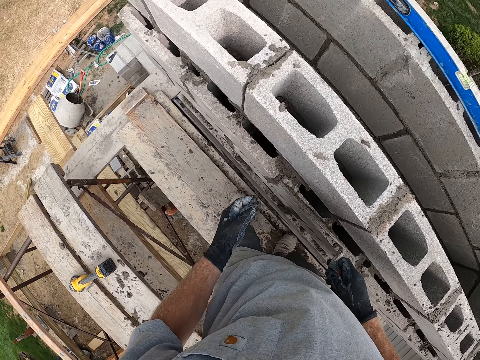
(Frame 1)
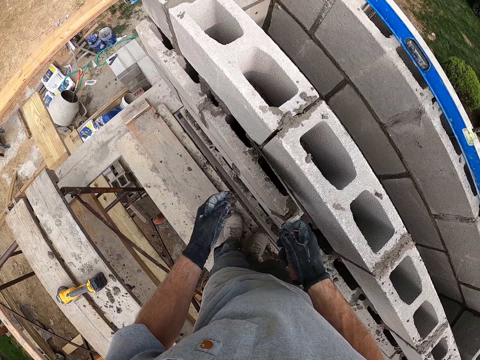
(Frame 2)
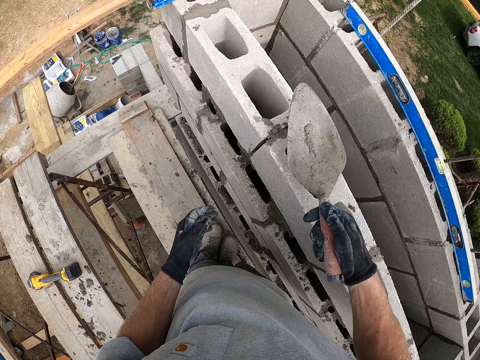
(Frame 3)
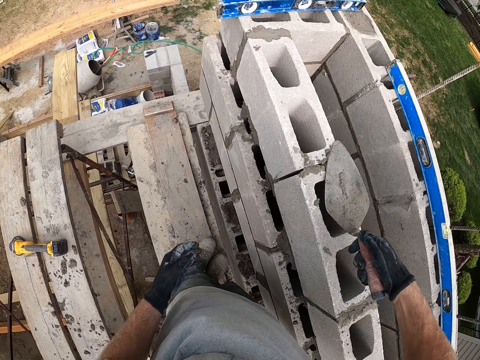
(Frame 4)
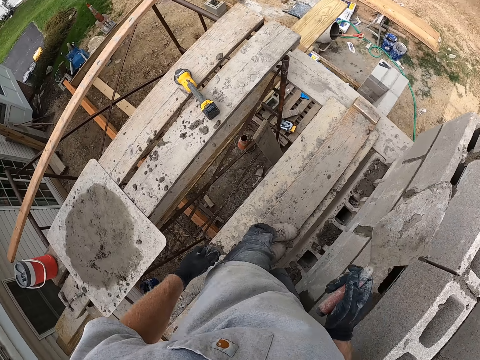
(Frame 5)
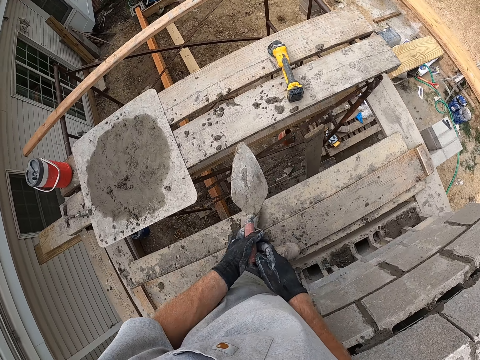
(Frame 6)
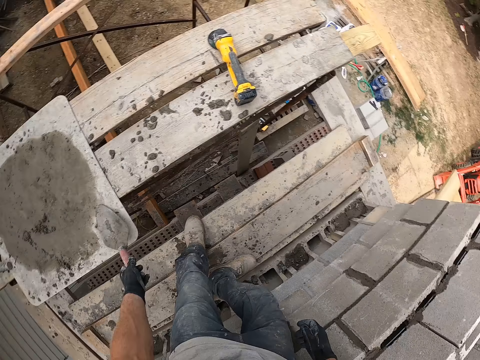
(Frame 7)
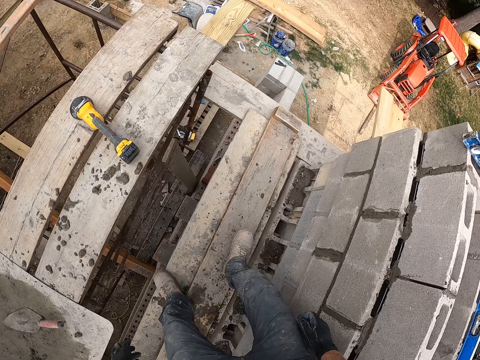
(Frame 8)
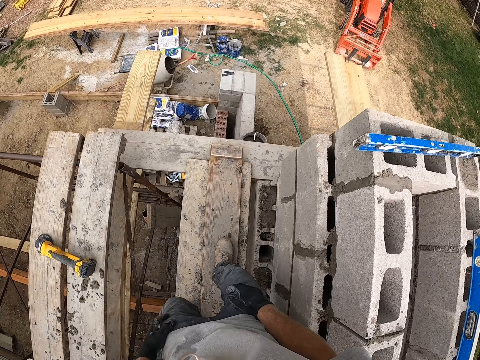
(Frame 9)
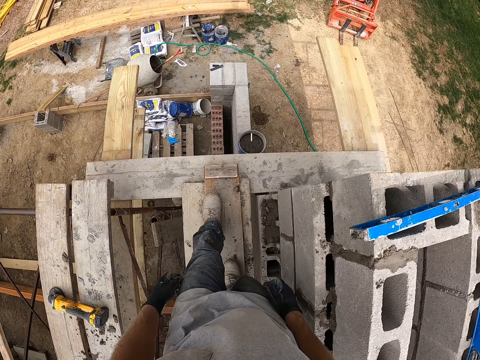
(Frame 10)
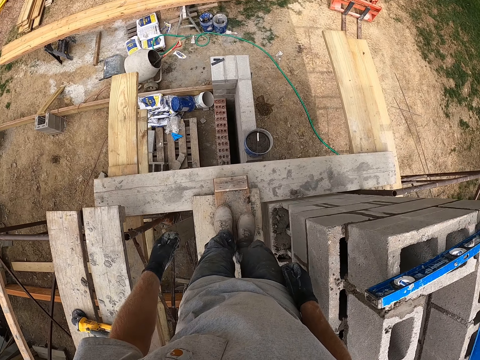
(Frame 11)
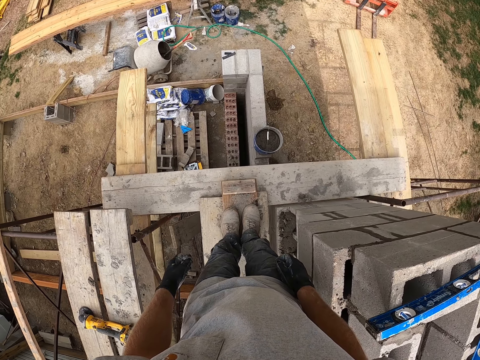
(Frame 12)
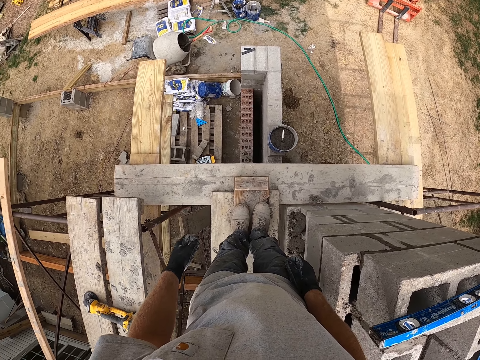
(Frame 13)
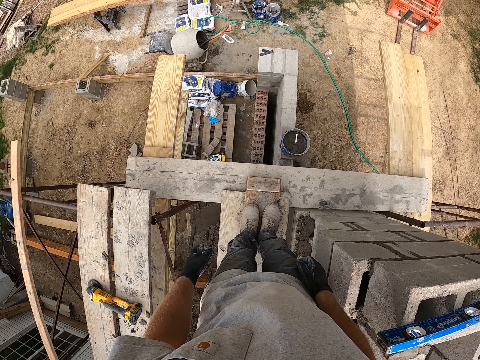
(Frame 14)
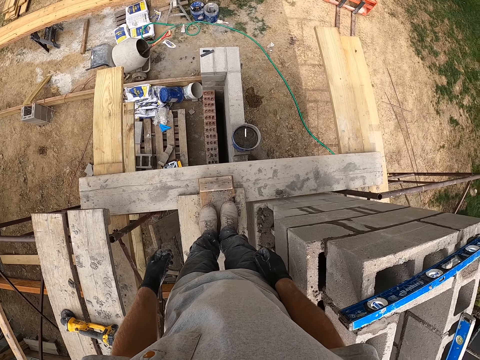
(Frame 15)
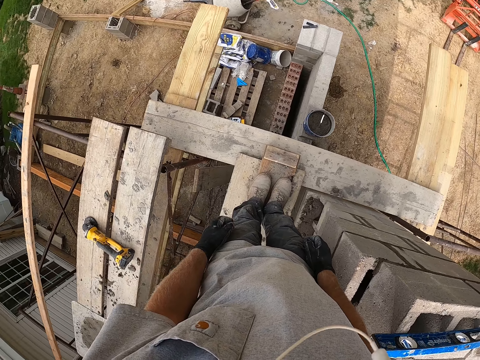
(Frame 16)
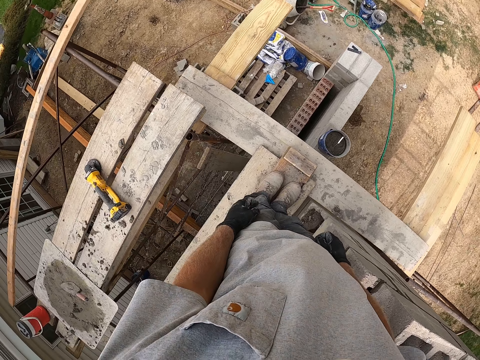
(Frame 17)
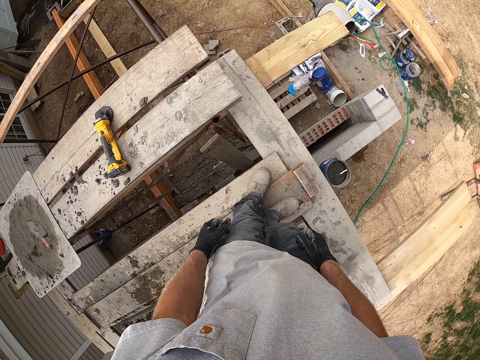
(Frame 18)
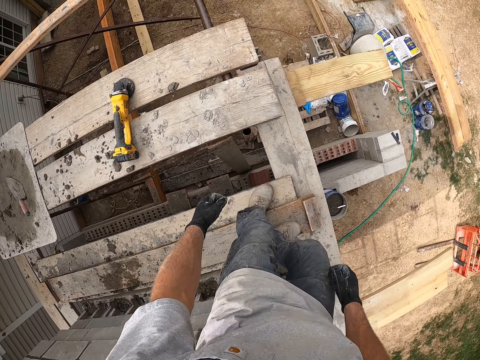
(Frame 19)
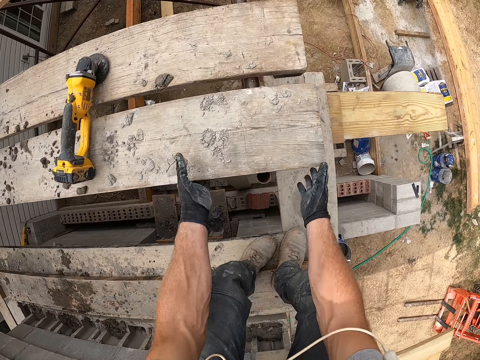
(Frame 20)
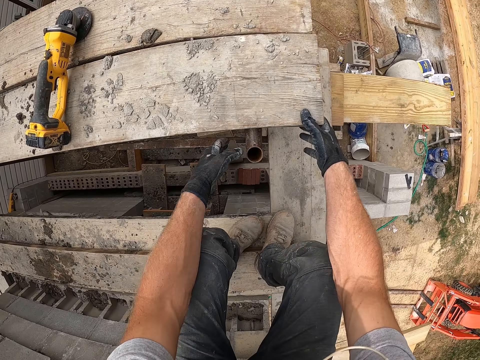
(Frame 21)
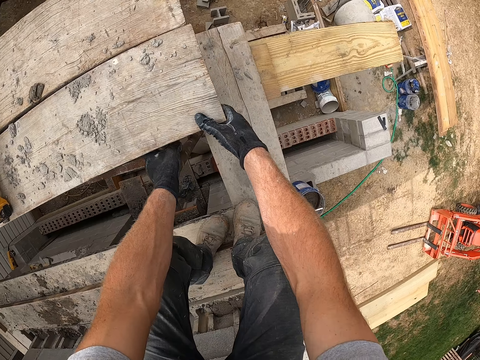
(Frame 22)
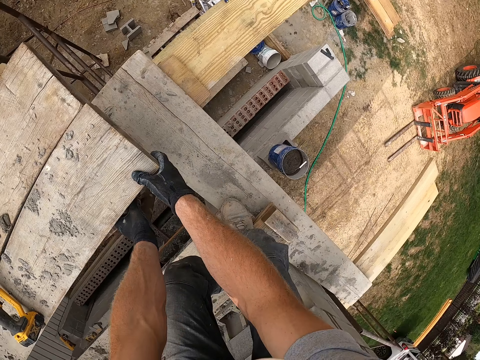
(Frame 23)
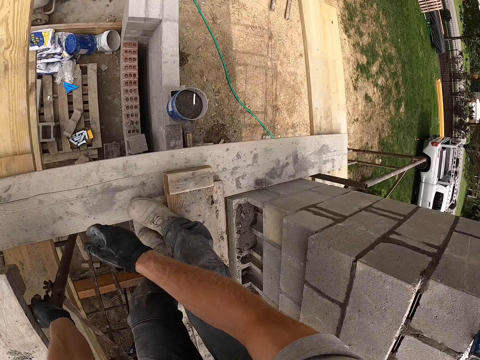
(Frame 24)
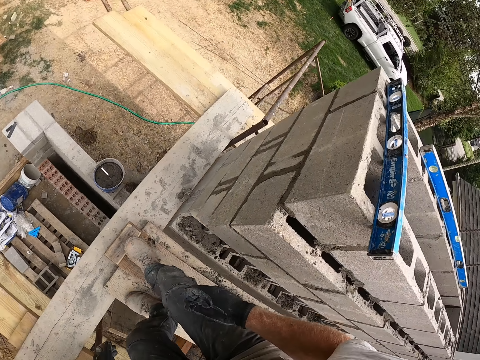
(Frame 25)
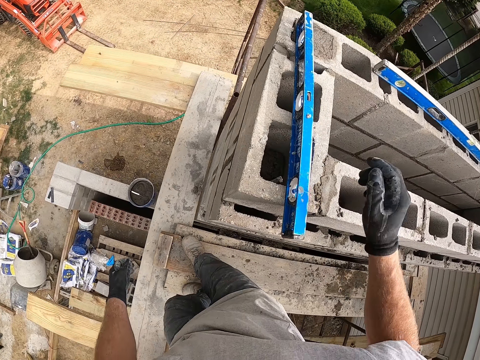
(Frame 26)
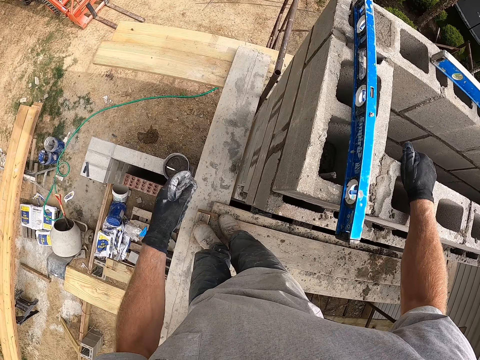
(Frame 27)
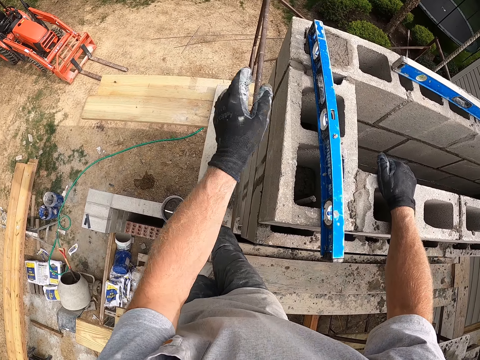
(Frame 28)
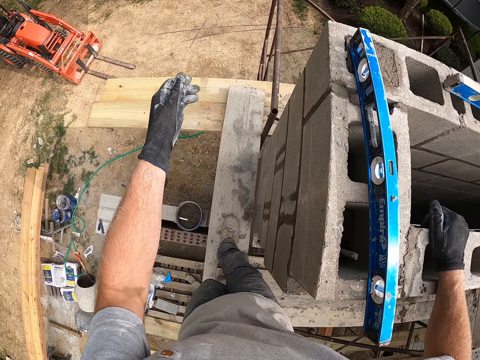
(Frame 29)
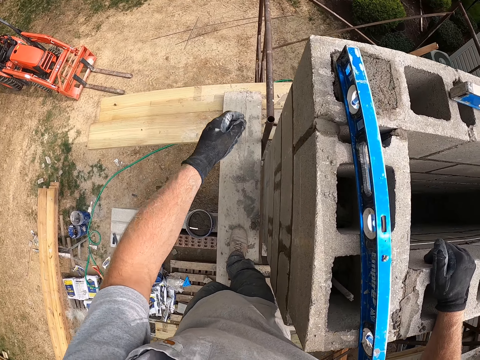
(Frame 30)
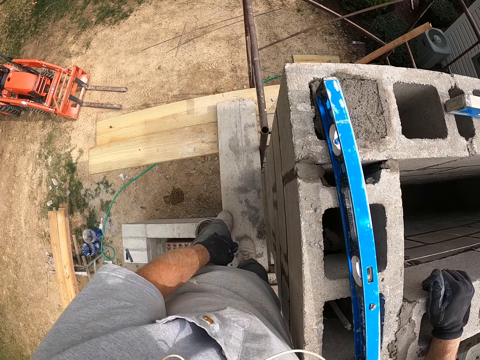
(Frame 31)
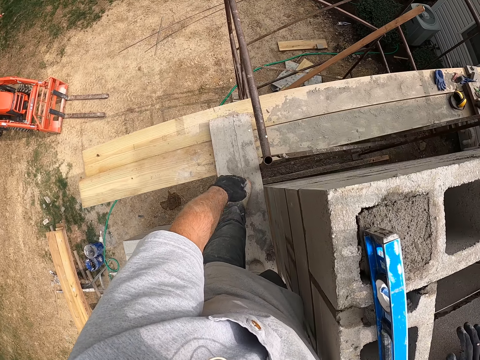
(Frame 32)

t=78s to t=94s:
The camera wearer drops the trowel on the wooden board. He walks on the scaffolding. He looks around. He adjusts the board and raises a plank. He adjusts the iron frame supporting the plank. He places his palm on a laid block. He walks on the scaffolding.

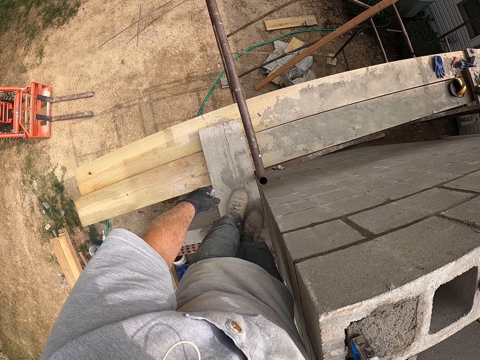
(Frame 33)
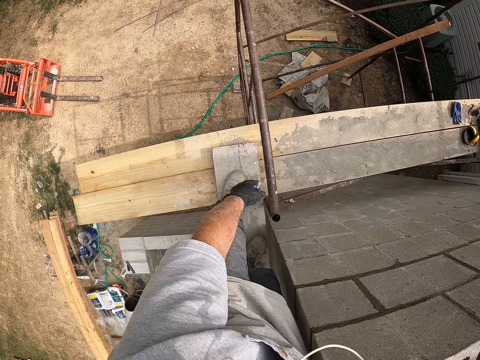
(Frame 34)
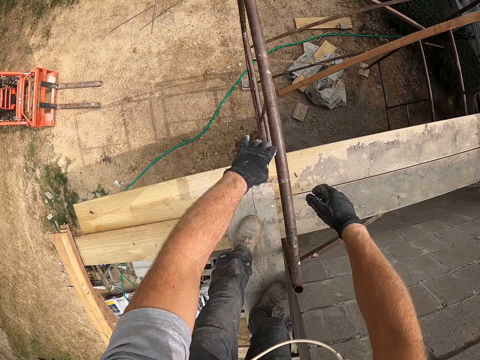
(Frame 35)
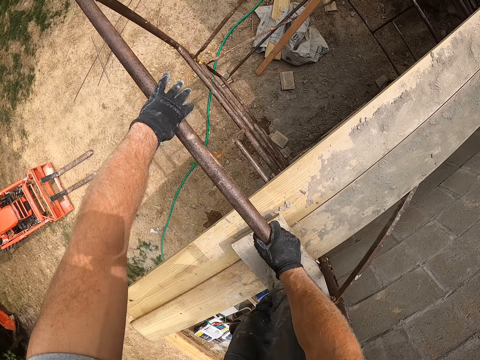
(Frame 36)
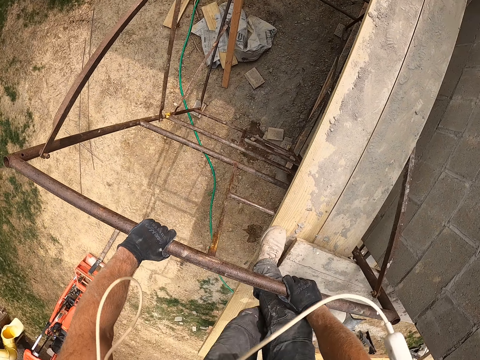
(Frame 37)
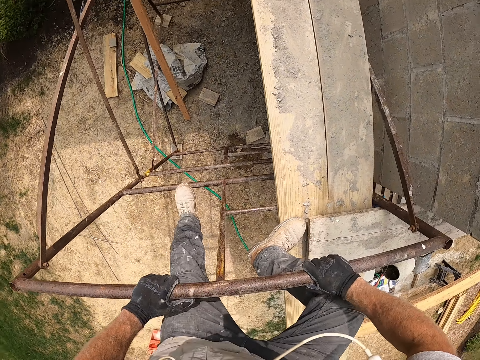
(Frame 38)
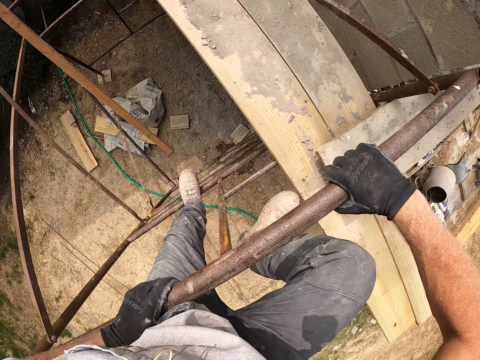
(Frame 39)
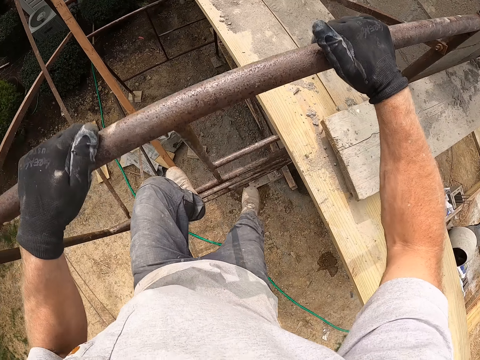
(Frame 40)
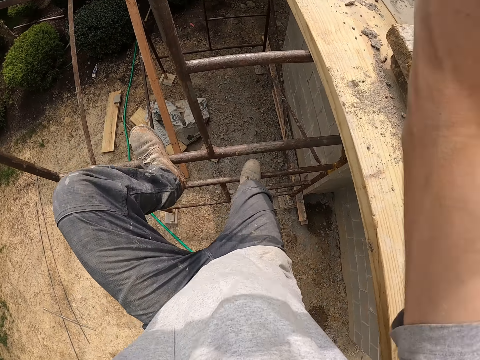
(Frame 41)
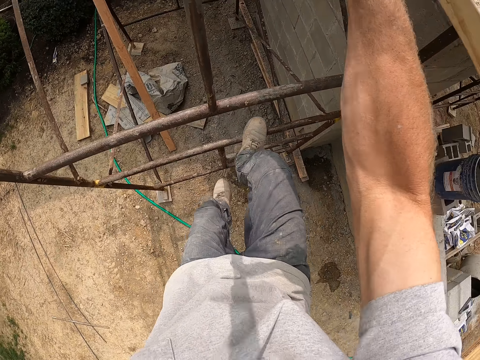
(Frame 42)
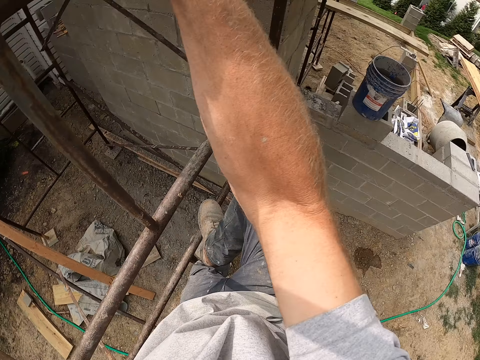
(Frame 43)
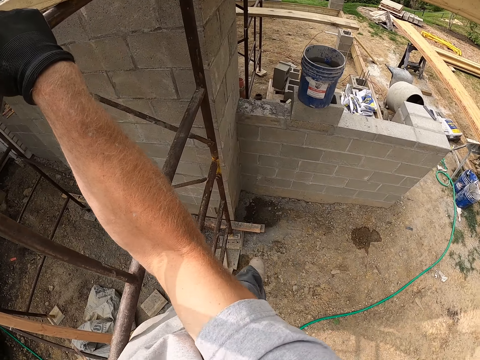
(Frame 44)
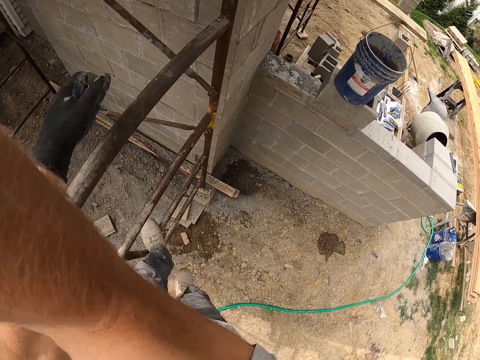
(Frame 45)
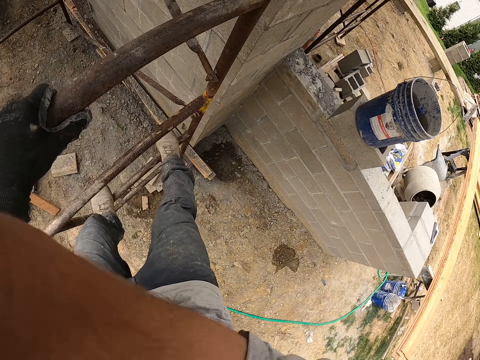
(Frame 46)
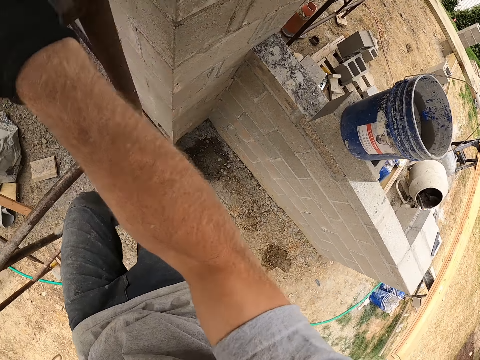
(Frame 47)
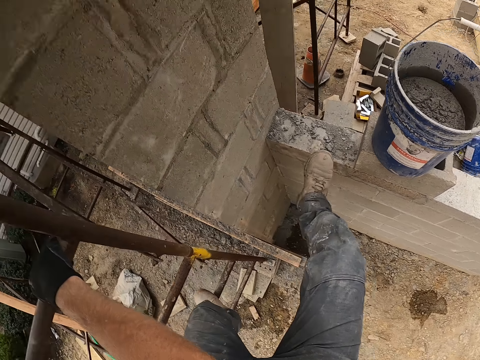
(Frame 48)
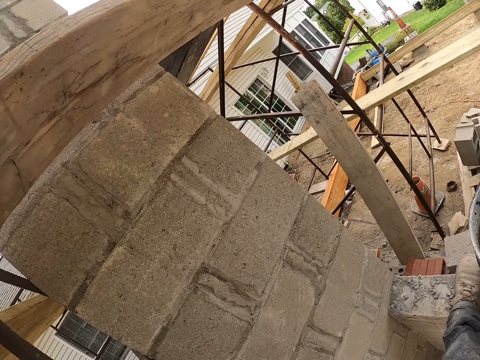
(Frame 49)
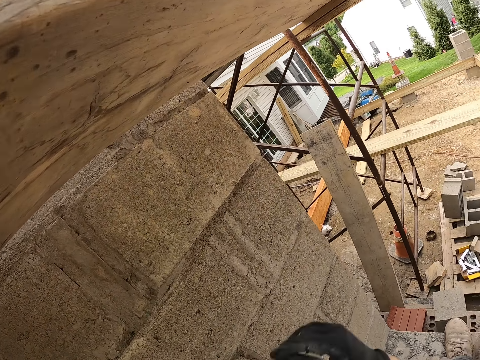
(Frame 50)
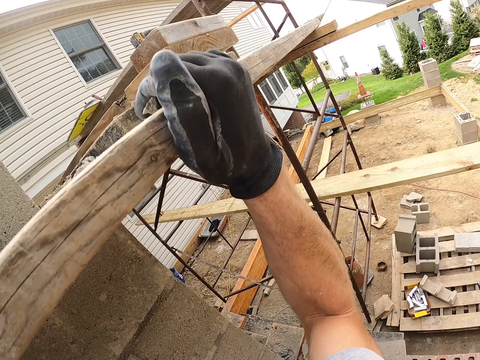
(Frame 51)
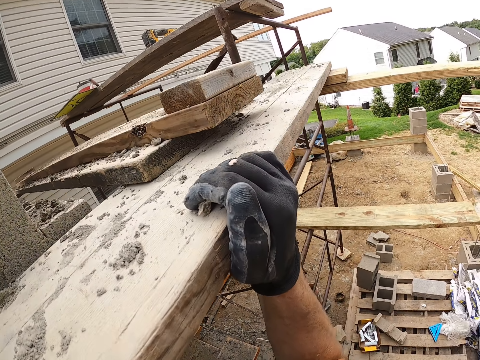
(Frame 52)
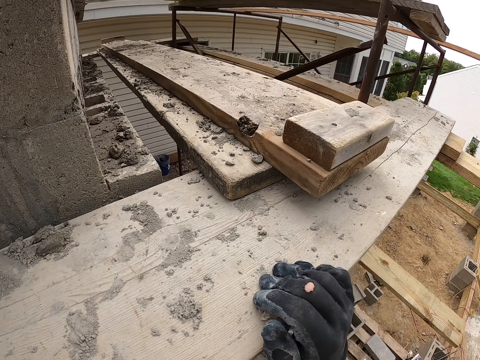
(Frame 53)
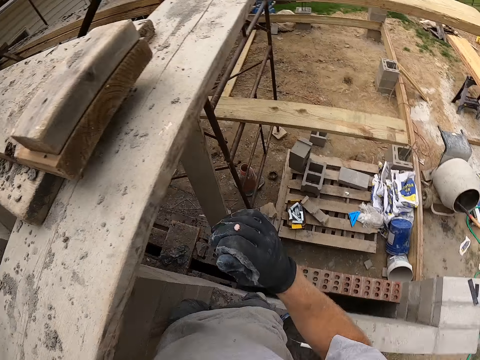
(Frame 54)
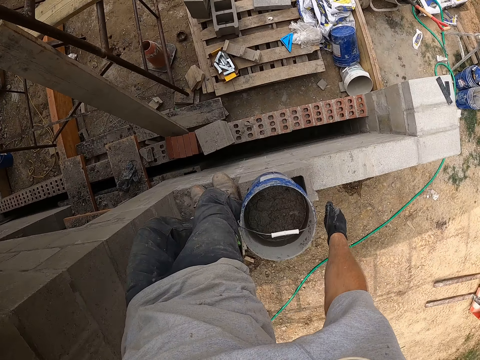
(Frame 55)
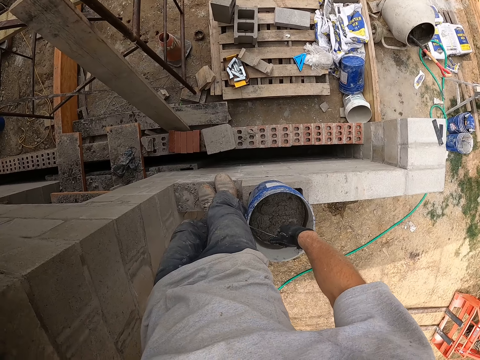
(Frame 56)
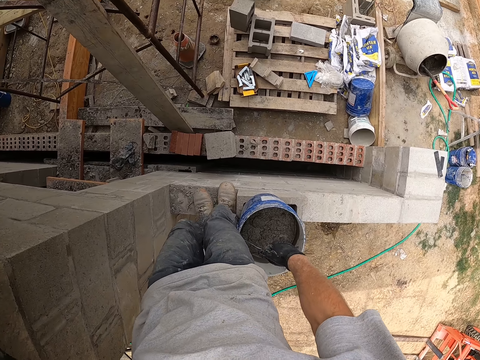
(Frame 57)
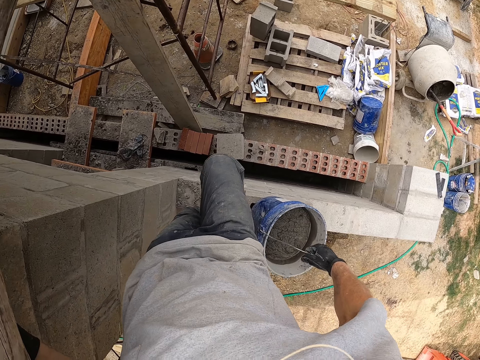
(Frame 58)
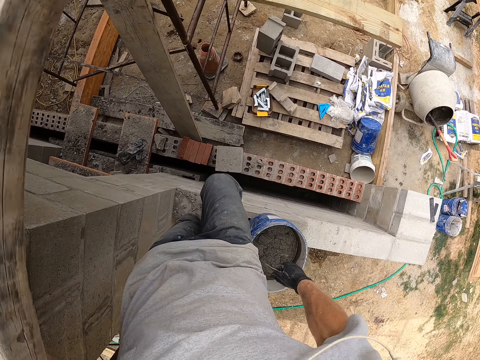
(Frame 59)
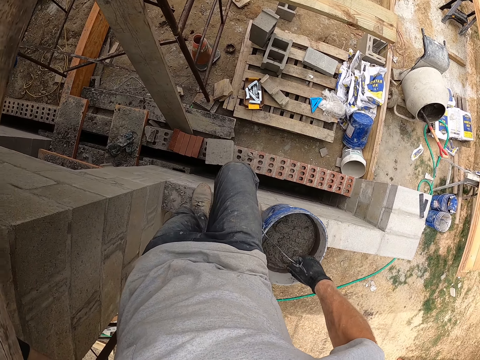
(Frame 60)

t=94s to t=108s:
The camera wearer grips the scaffolding iron with both hands. They descend from the scaffolding platform. They climb on the wall. They place a foot on a block fence. They grip a plank. They pick up the stone and drop the stone. They lift up a bucket of mortar.
